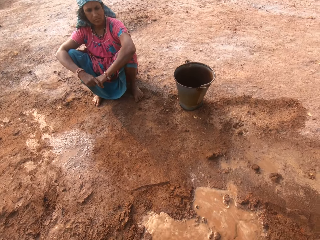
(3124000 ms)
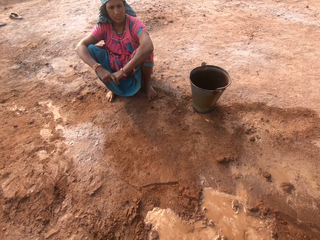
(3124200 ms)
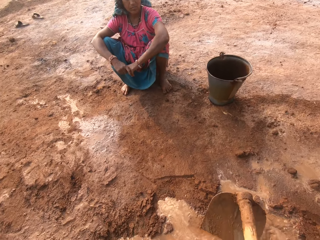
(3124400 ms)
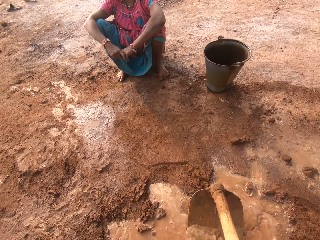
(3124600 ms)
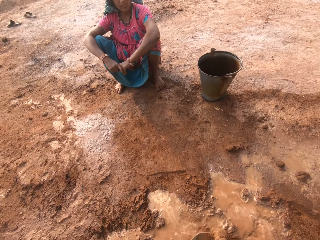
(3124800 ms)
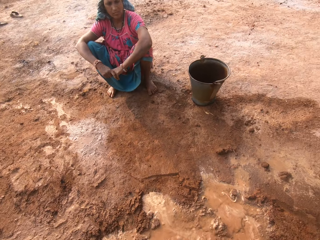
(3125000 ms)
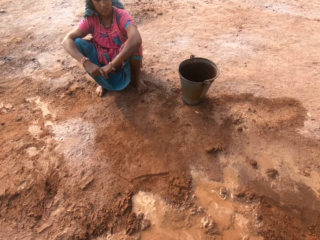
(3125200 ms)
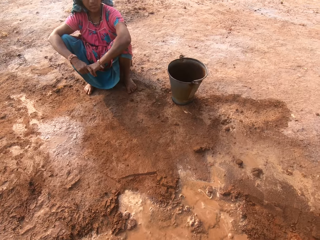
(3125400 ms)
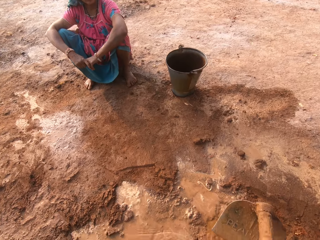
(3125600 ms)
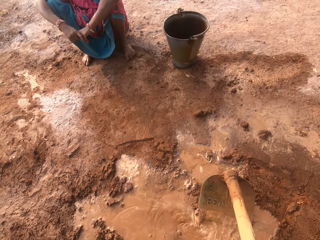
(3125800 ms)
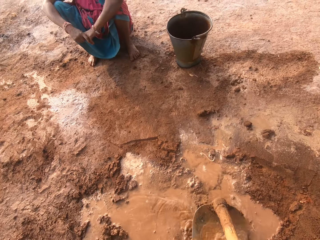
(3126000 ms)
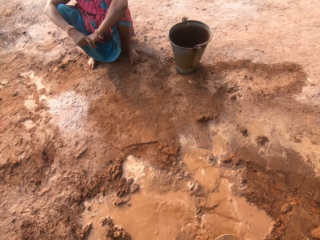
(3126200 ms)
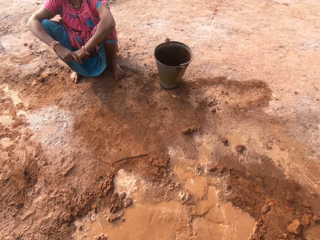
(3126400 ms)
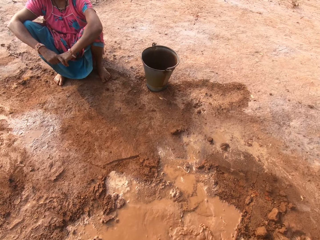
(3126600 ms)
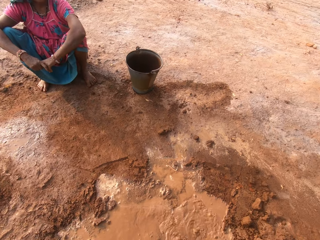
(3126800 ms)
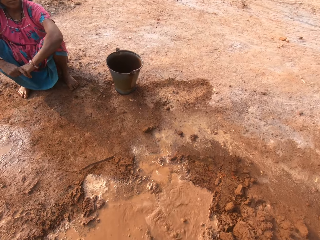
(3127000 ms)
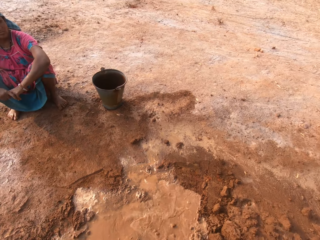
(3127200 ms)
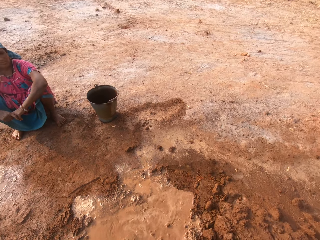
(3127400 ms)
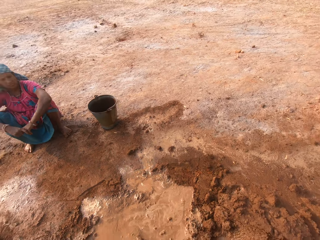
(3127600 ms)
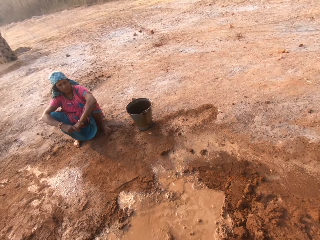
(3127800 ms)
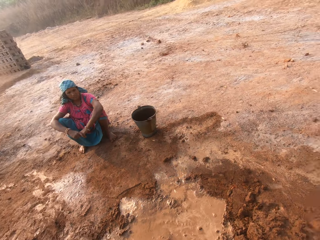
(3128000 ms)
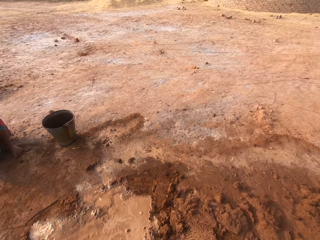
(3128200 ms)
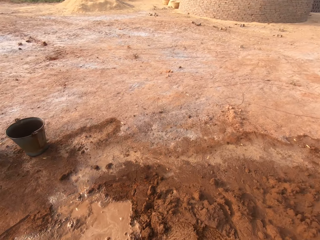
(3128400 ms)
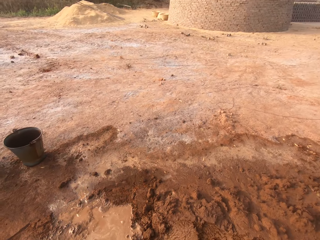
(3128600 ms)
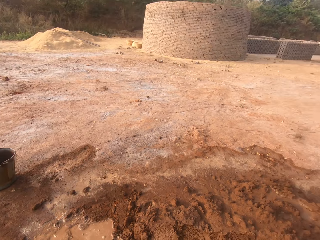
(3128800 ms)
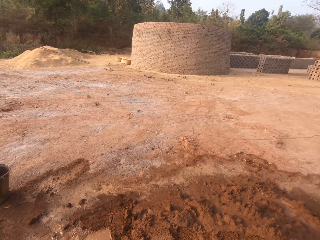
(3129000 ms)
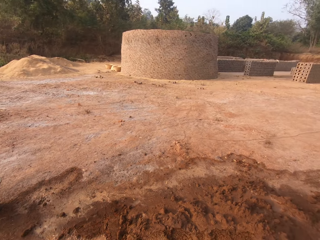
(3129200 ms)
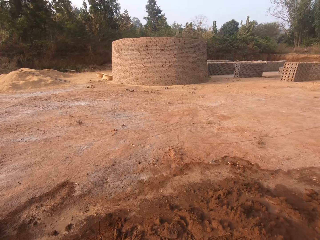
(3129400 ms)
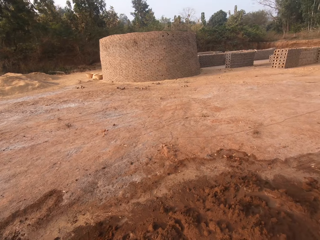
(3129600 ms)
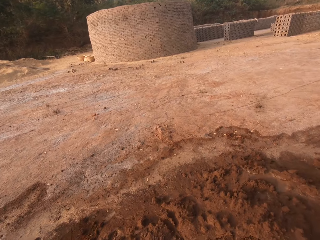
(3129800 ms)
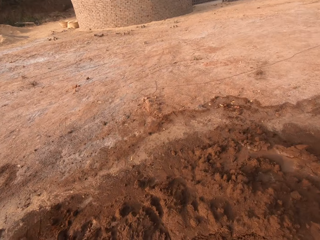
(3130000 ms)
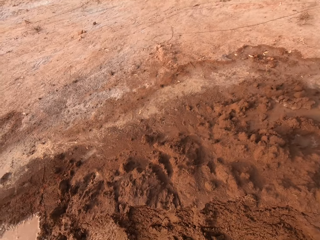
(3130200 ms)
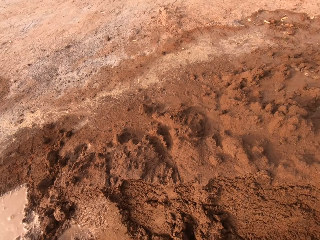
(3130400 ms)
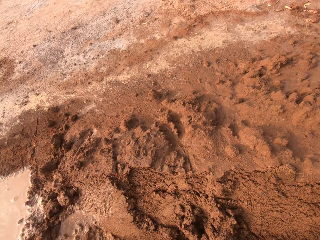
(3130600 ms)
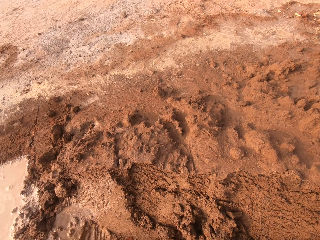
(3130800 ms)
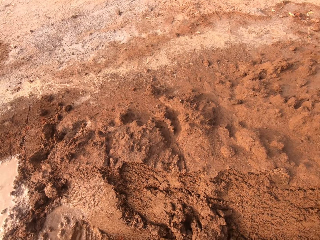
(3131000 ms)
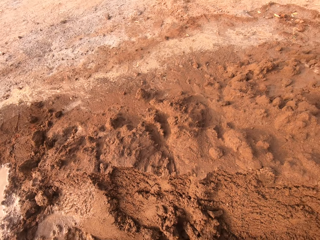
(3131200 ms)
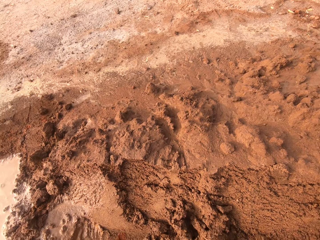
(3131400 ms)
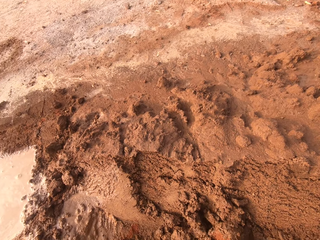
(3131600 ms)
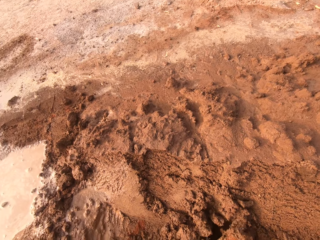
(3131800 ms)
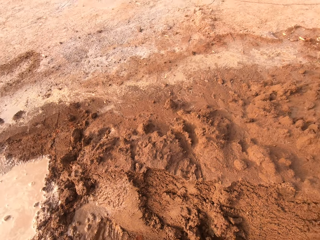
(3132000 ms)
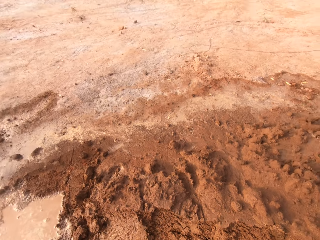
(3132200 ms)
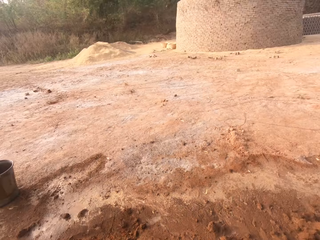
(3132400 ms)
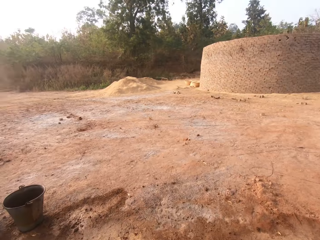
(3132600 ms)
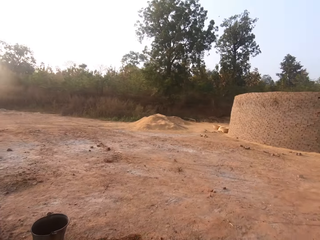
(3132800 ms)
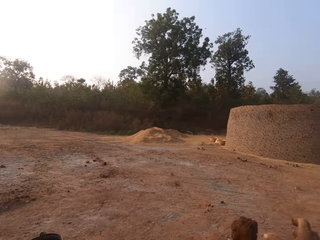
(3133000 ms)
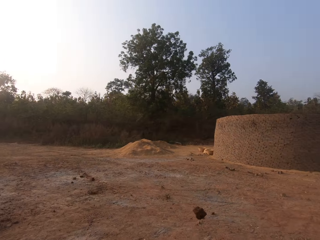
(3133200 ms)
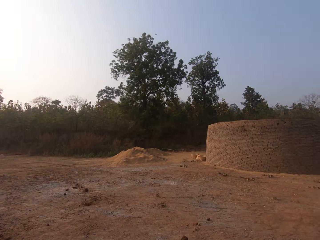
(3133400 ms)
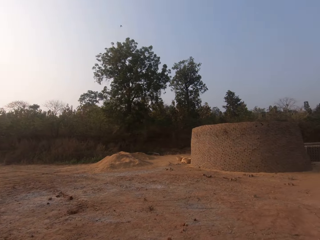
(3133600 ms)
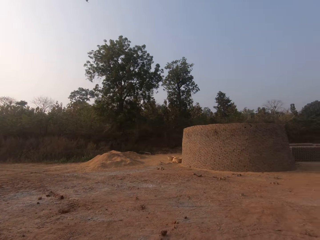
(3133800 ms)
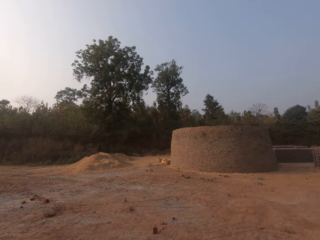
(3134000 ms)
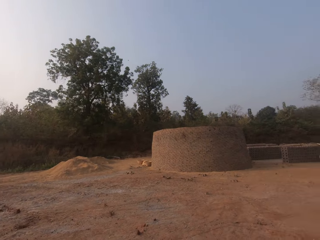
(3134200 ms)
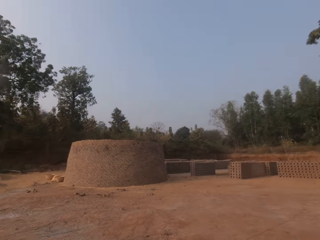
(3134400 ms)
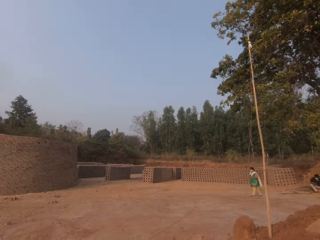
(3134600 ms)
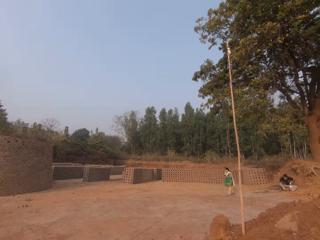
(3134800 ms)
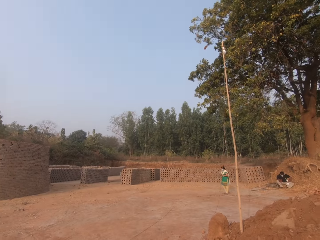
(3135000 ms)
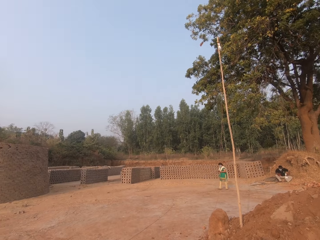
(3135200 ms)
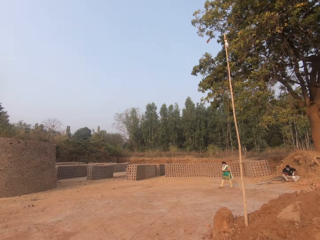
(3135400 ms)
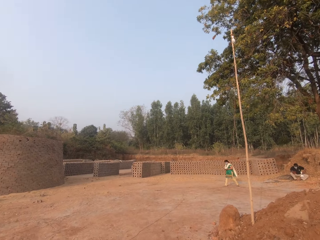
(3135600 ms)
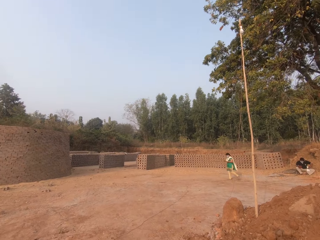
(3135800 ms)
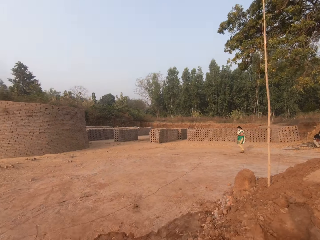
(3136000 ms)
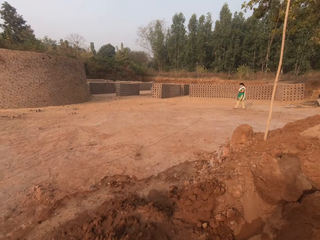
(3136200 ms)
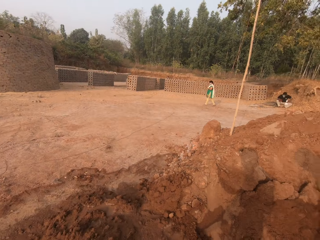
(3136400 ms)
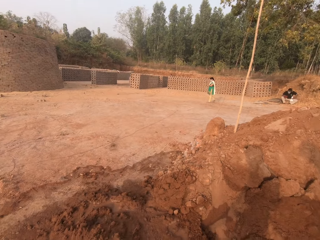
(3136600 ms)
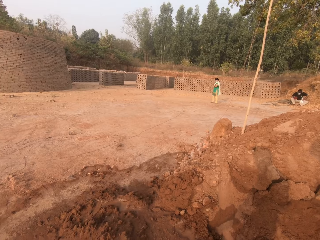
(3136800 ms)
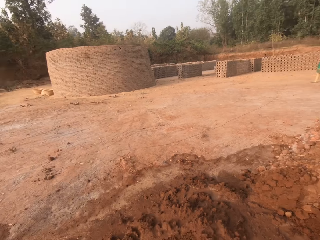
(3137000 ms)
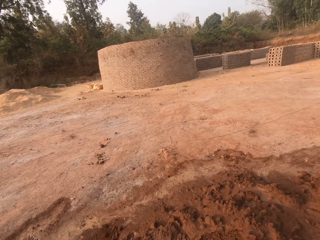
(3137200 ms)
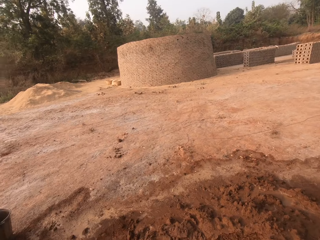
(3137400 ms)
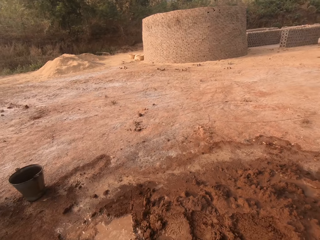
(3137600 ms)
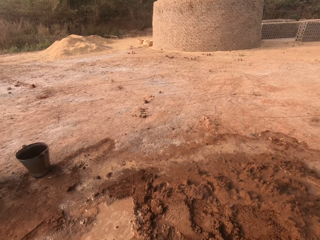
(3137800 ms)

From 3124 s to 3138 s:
The camera wearer mixes water with soil. He scoops sand from the ground with the hoe in his hands. He scoops again. He picks up a stone from the ground with his right hand. He throws the stone in his right hand on the ground.

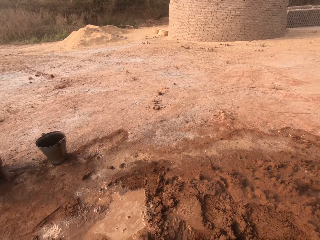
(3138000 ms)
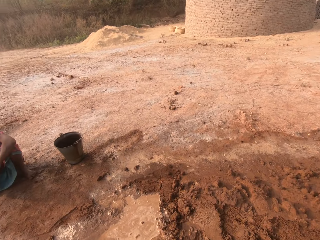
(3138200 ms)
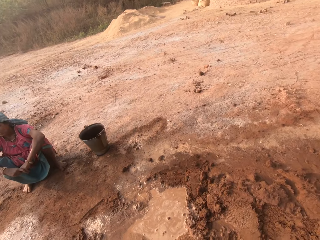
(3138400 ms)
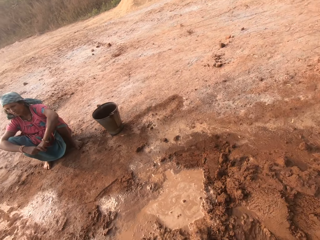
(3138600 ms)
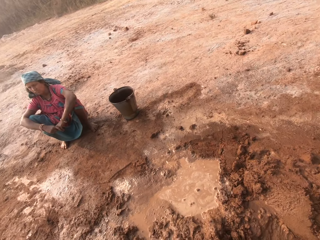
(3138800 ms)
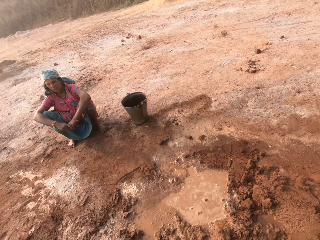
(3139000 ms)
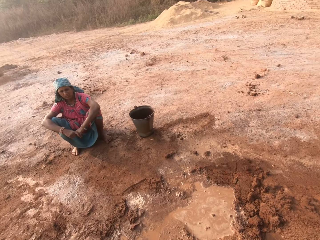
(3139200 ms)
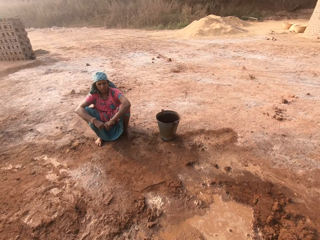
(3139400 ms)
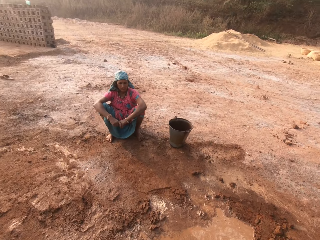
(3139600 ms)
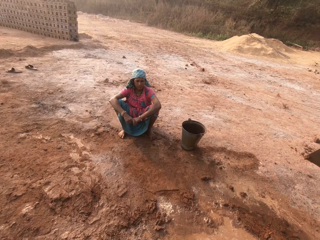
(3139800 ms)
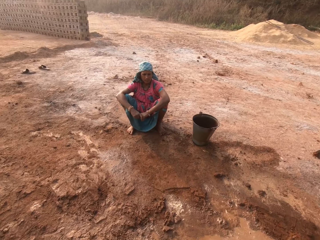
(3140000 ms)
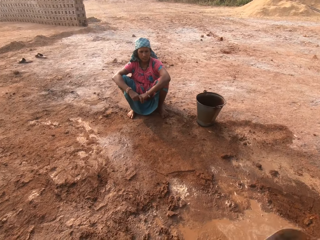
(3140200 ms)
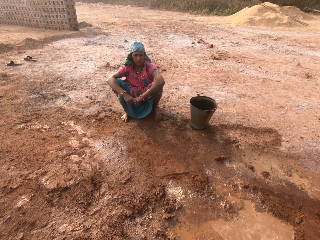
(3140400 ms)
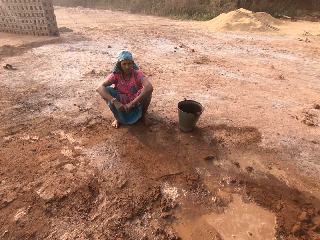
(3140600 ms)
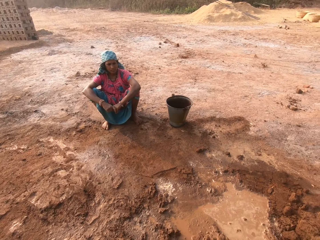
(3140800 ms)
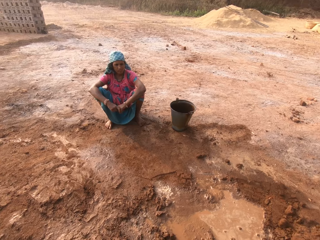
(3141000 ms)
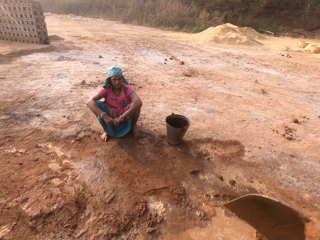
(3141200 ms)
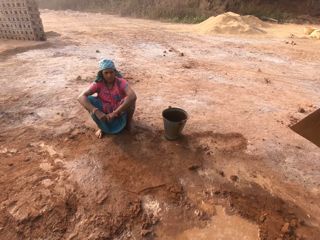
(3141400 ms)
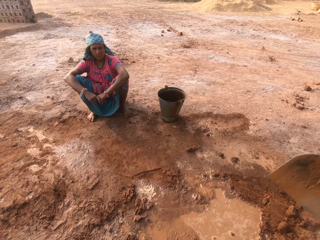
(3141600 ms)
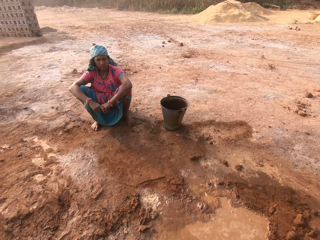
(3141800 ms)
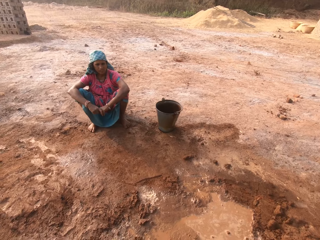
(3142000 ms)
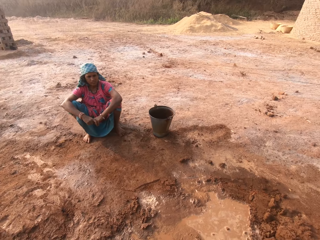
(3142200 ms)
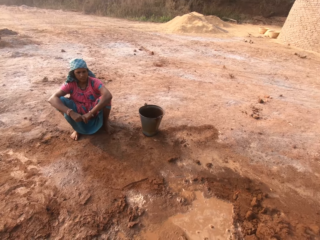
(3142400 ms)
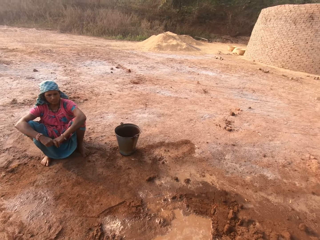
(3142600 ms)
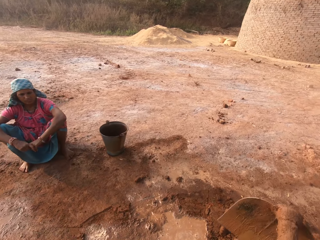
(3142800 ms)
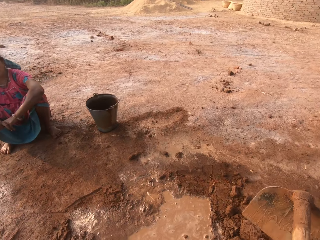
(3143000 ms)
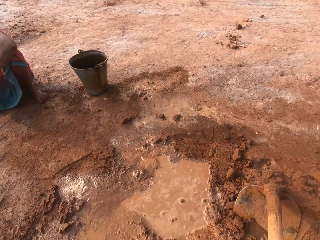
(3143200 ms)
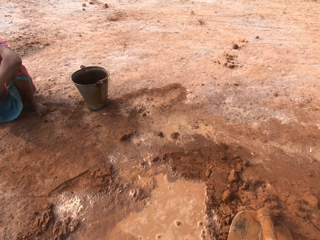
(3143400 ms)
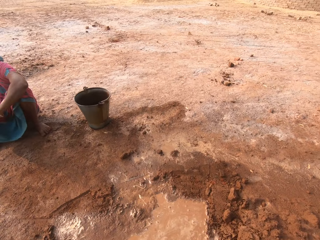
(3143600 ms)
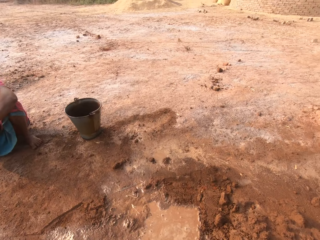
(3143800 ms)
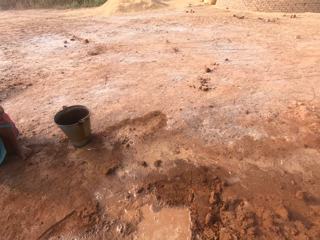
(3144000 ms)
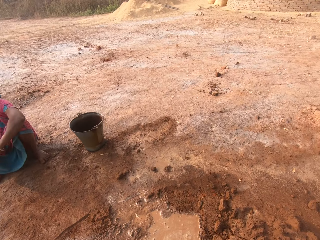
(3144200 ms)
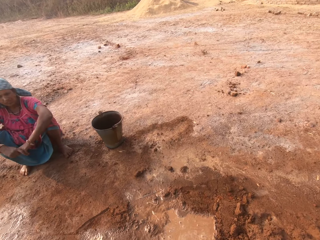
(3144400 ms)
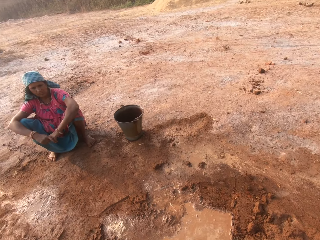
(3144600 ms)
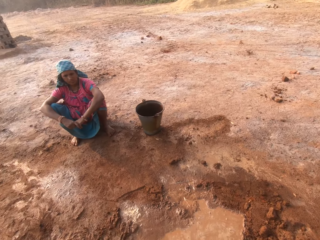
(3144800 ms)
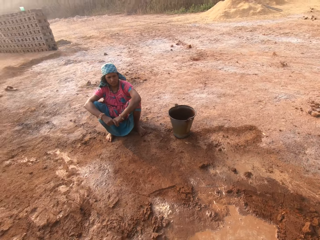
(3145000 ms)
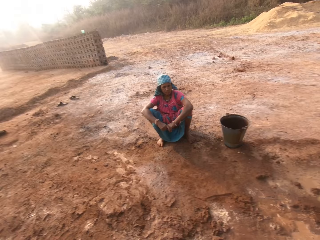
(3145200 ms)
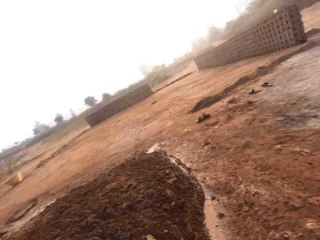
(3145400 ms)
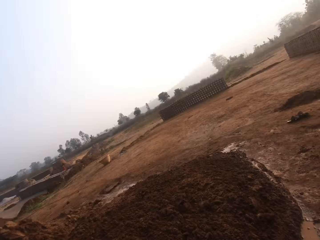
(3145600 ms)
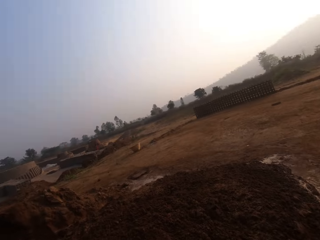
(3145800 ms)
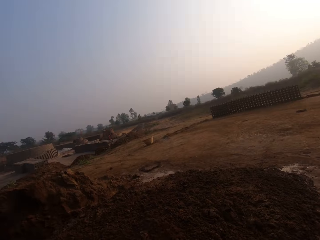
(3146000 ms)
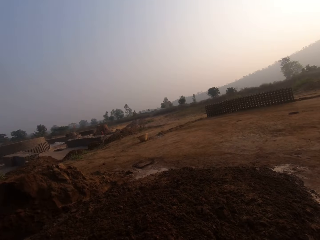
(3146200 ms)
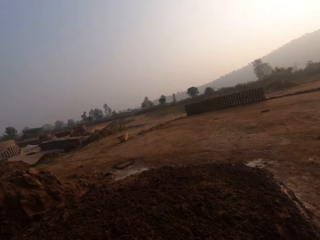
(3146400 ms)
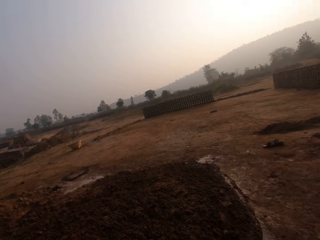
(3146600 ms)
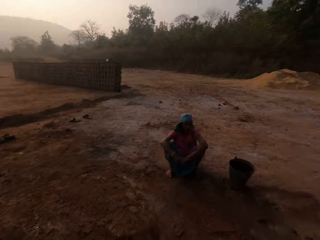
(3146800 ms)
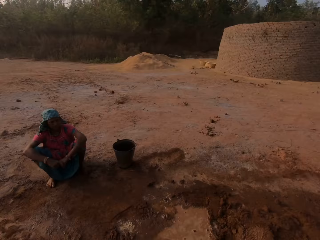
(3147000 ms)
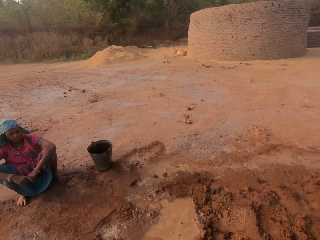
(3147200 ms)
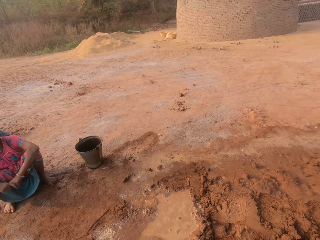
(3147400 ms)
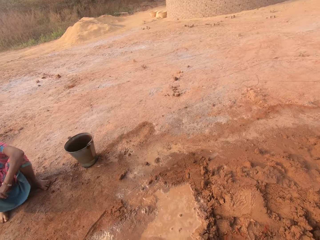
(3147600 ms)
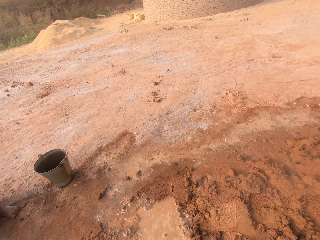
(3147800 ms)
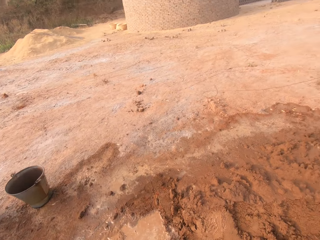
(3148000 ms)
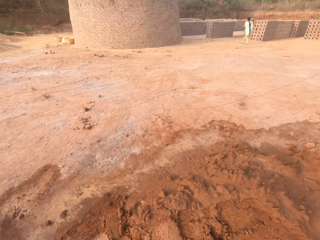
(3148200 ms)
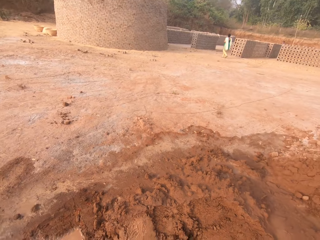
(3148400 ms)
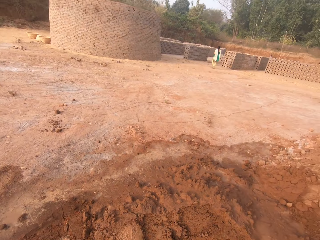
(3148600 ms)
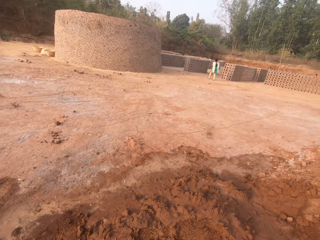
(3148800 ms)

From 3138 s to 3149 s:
The camera wearer scoops sand from the ground with the hoe in his hands. He digs the soil. He scoops sand from the ground with the hoe in his hands. He scoops again. He pours the sand on the hoe in his hands on the ground. He throws soil on the other side.
